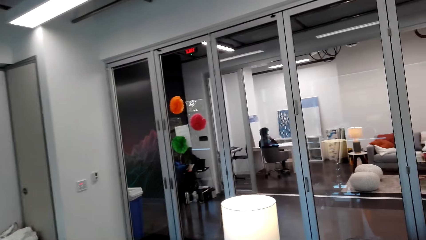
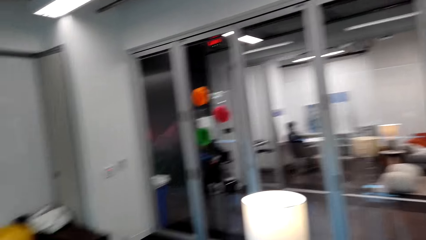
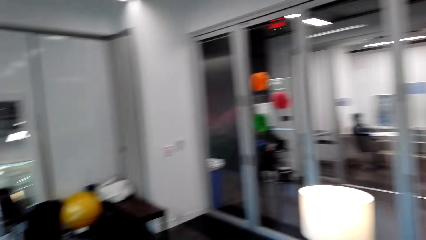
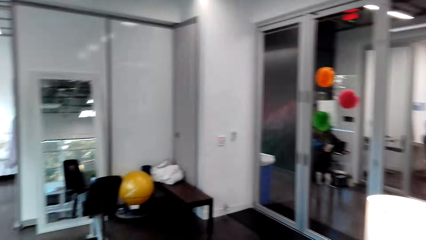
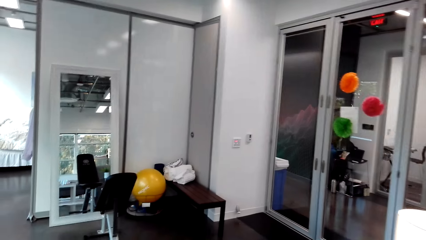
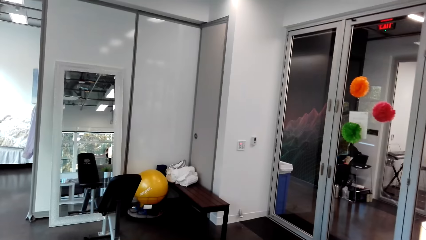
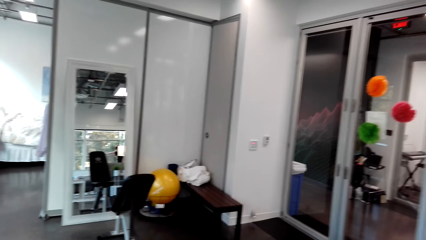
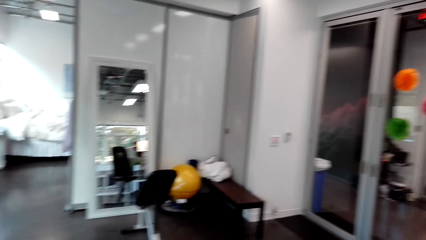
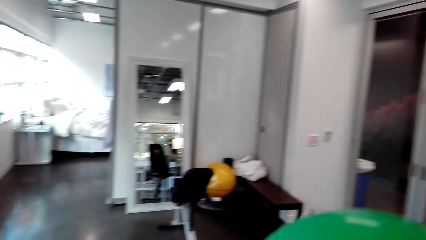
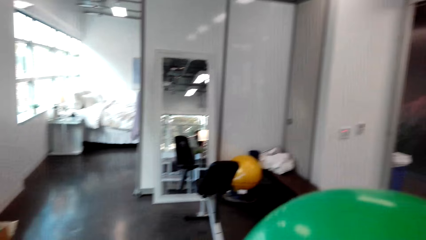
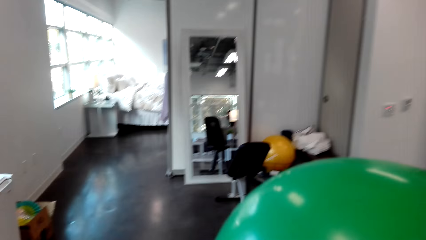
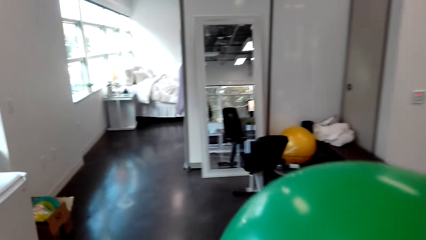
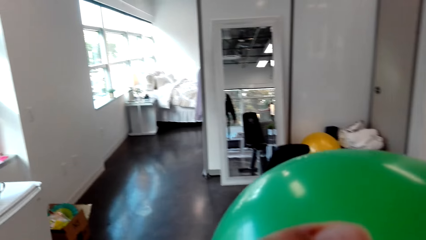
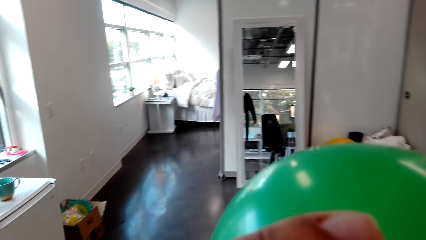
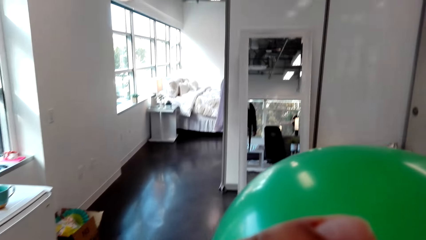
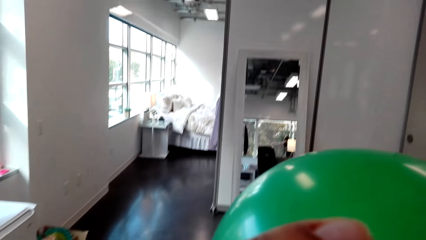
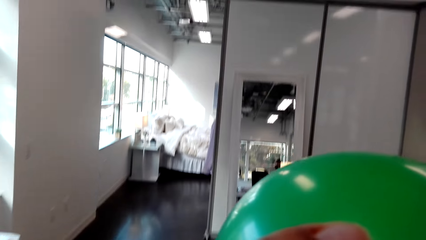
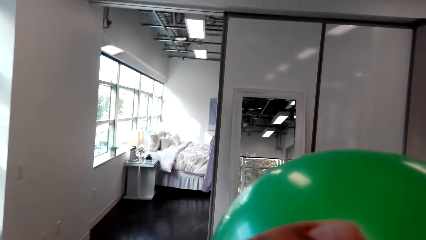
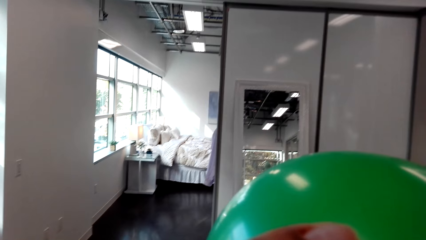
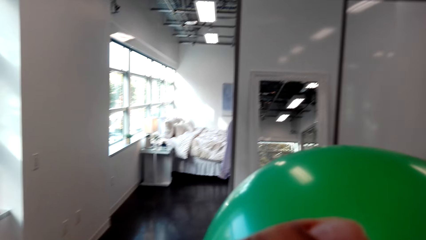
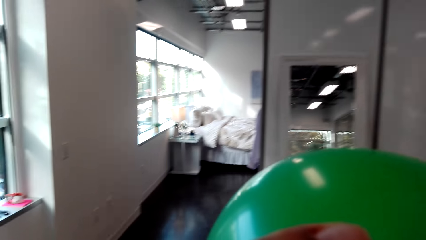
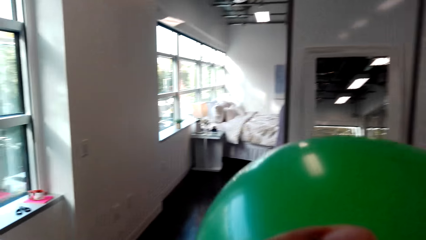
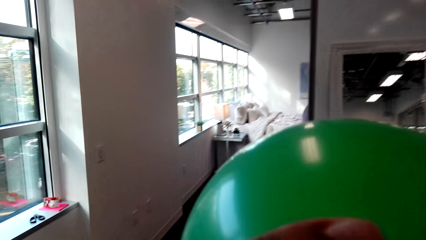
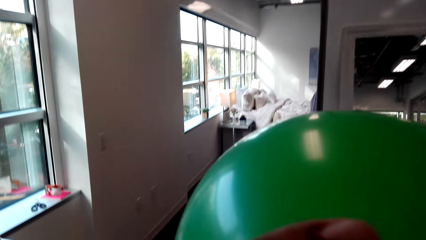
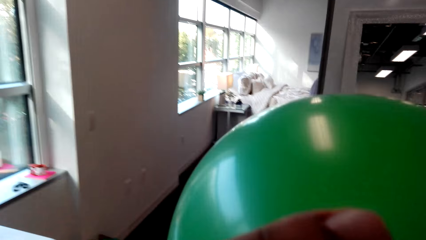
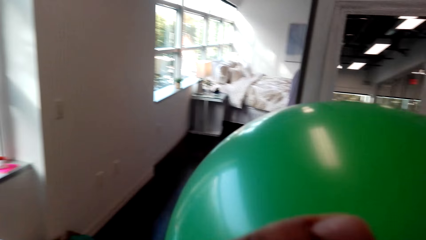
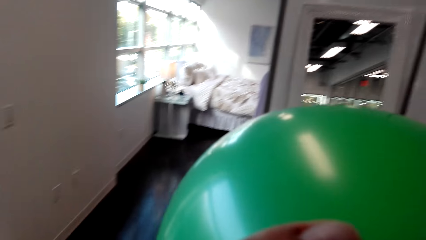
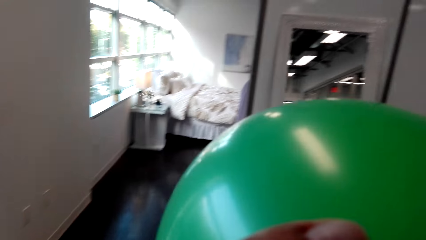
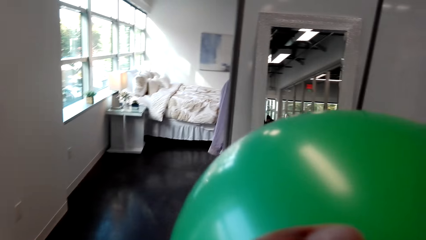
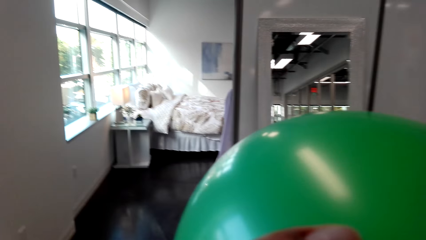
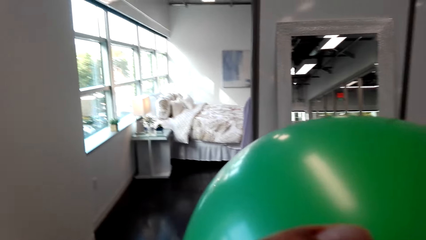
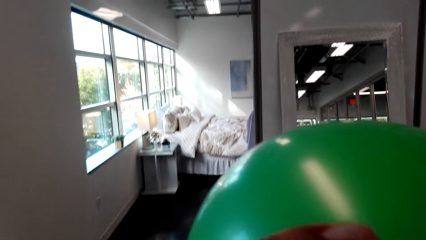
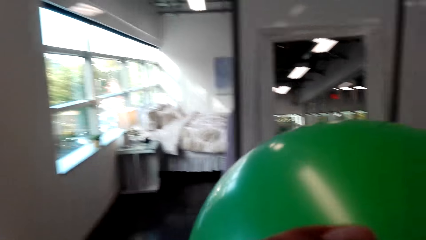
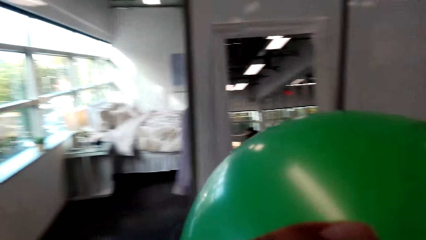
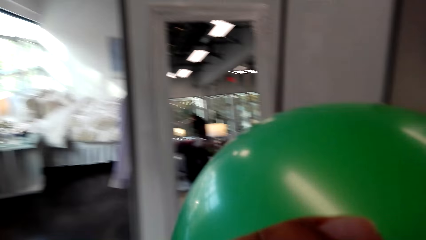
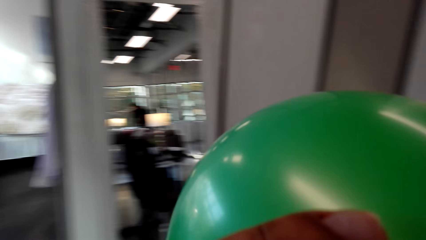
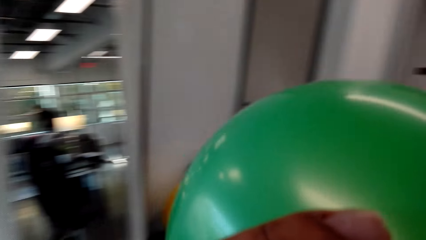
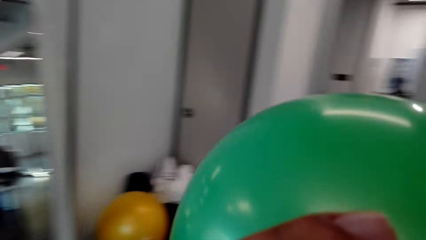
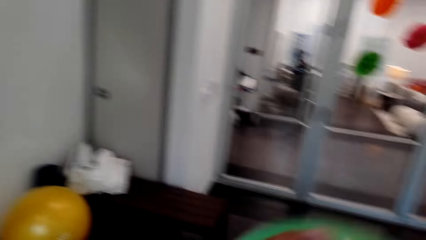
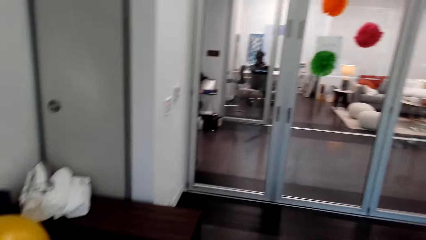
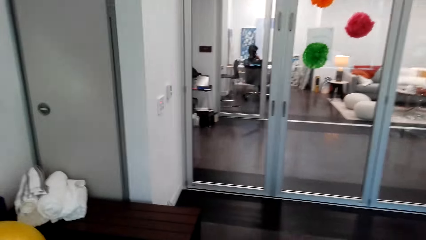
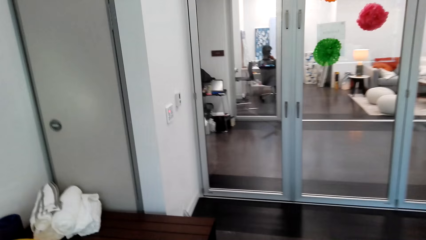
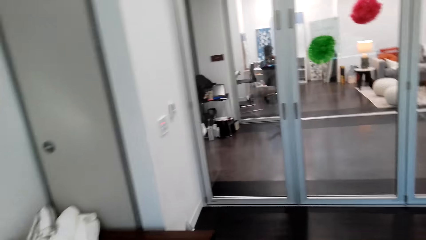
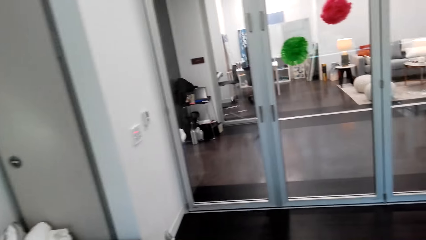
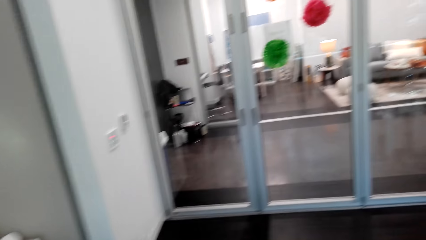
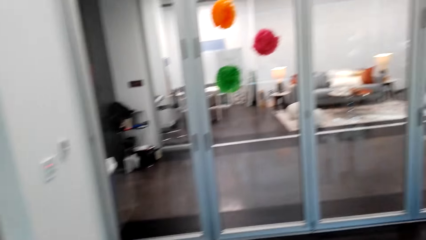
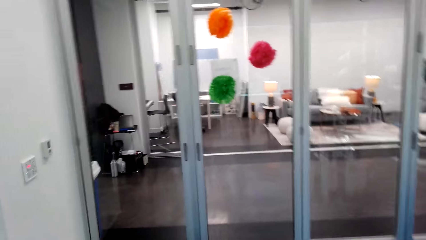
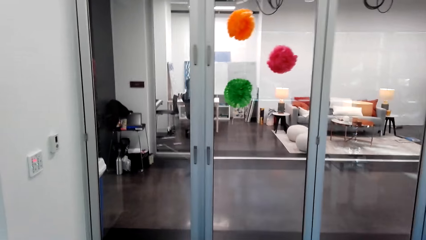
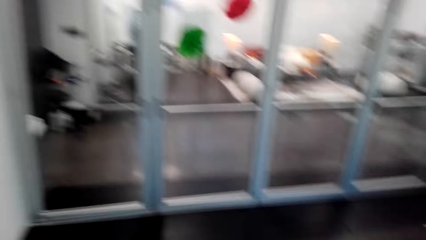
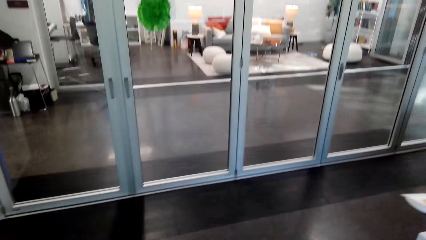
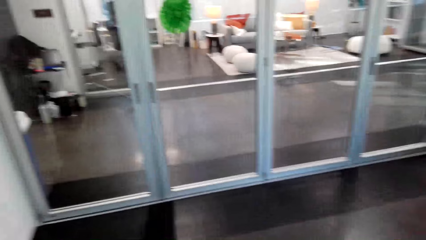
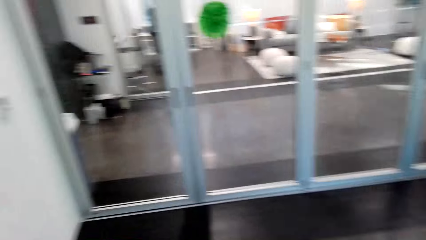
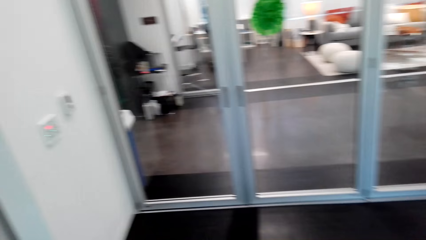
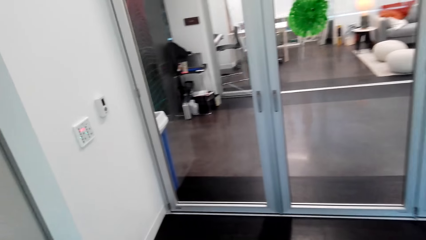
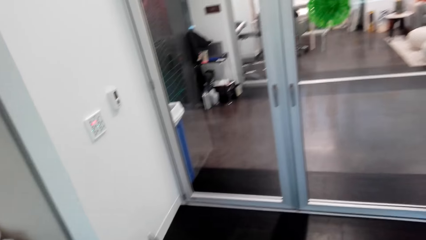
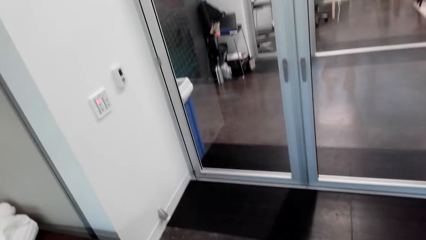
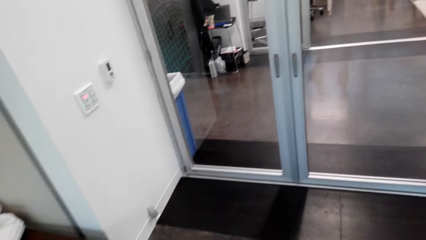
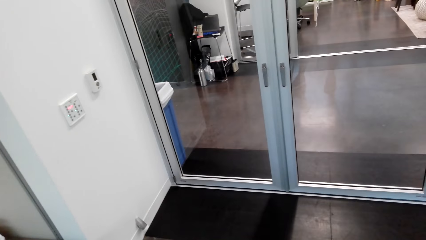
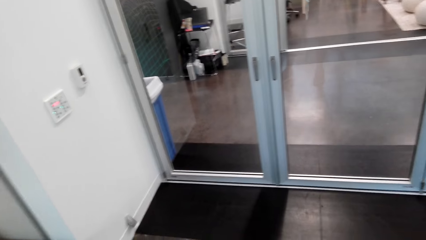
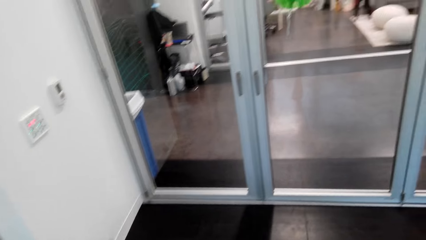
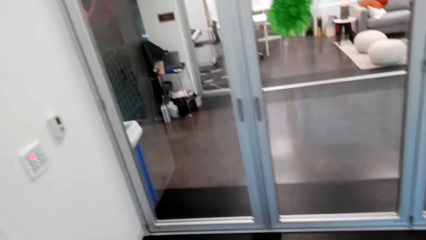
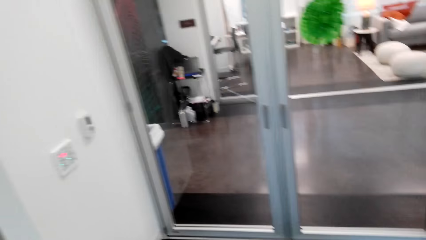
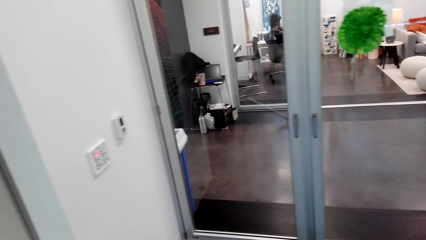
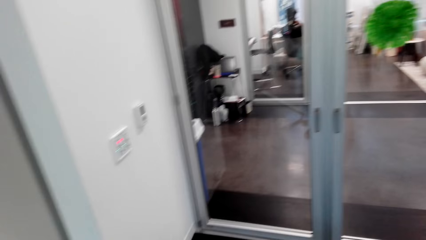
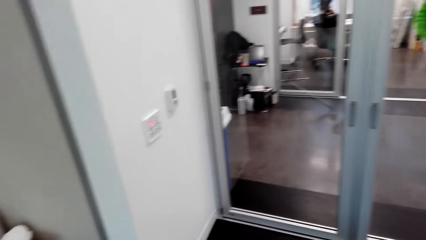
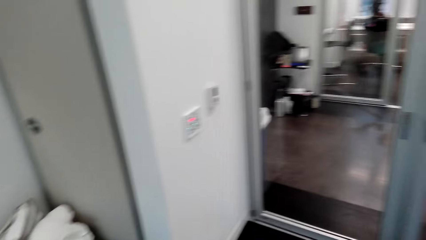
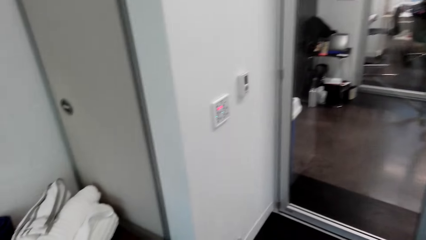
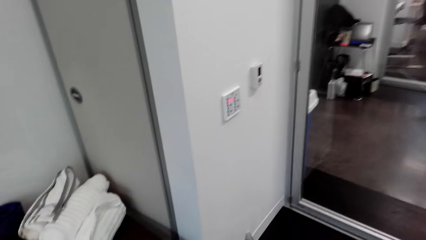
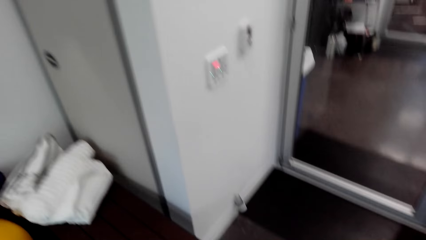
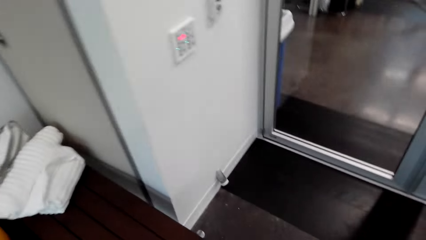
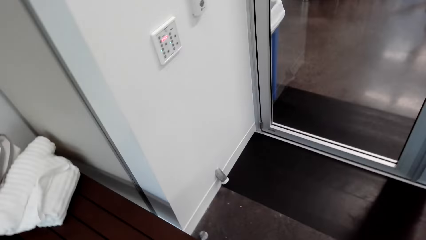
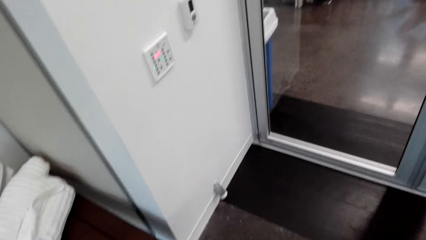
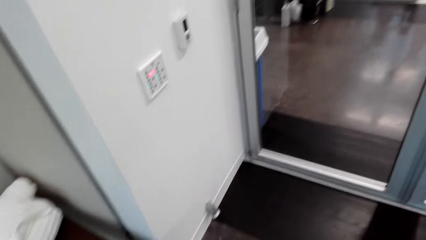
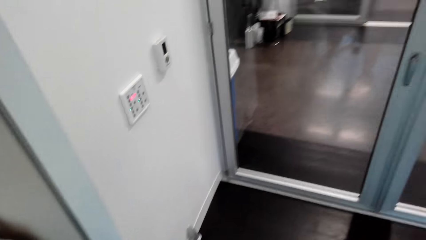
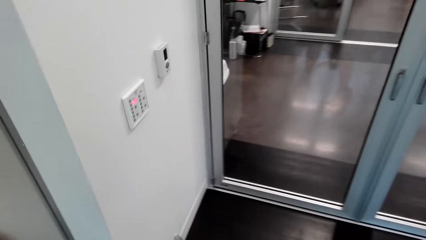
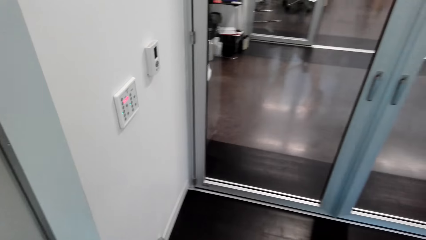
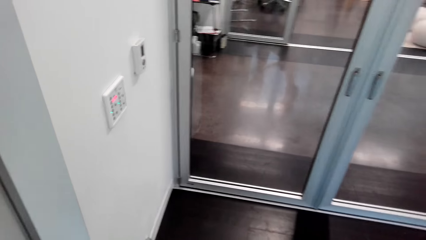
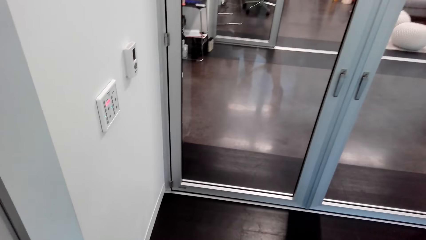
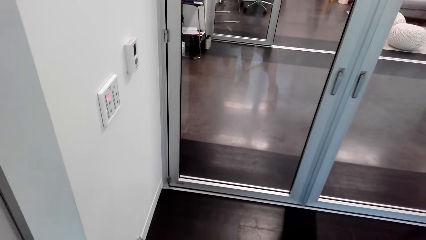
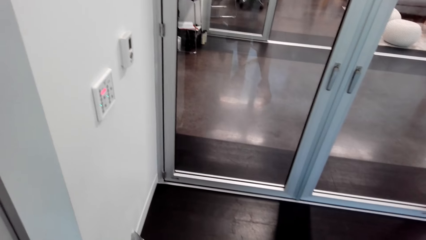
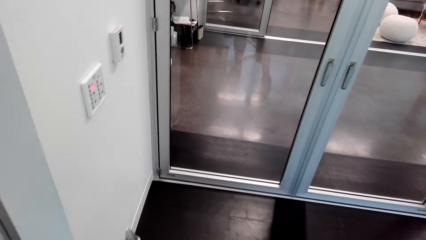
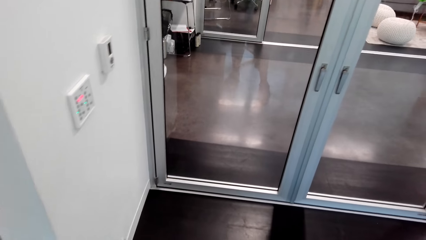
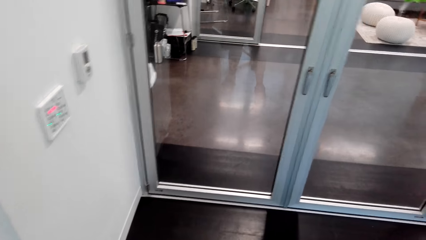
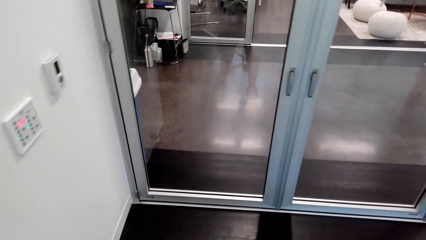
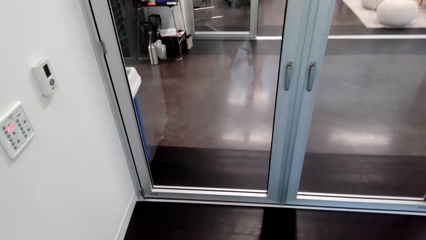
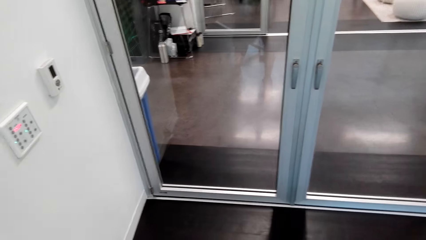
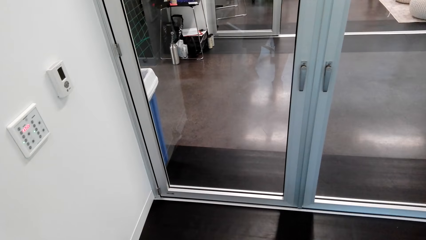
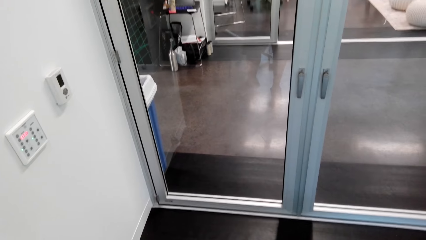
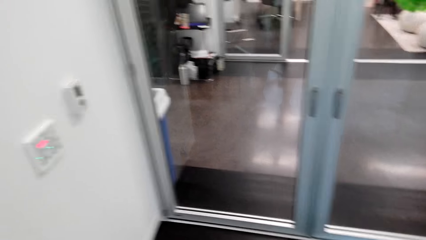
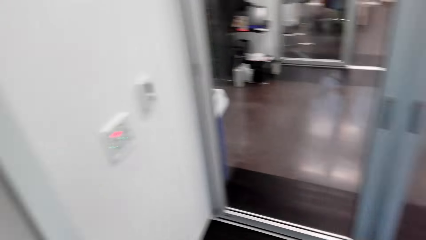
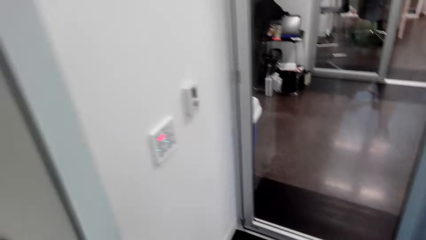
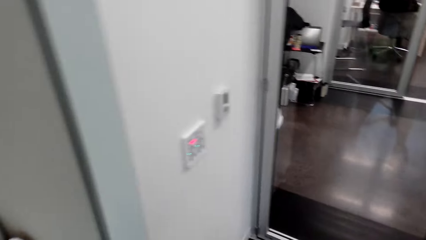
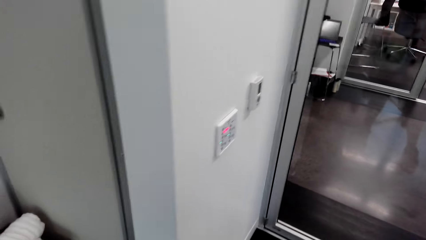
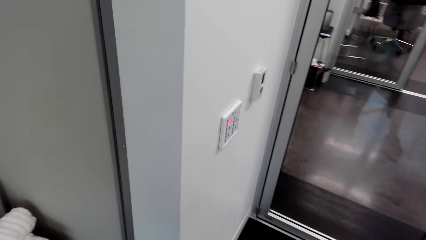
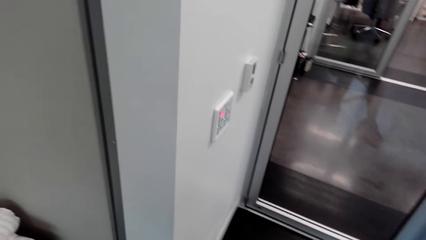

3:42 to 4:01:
The camera wearer walks in the room. They put air in the balloon by mouth.
